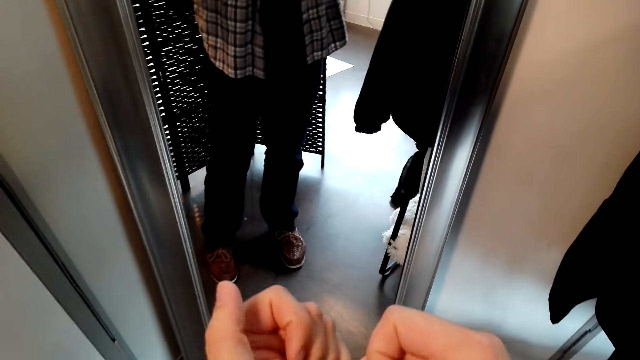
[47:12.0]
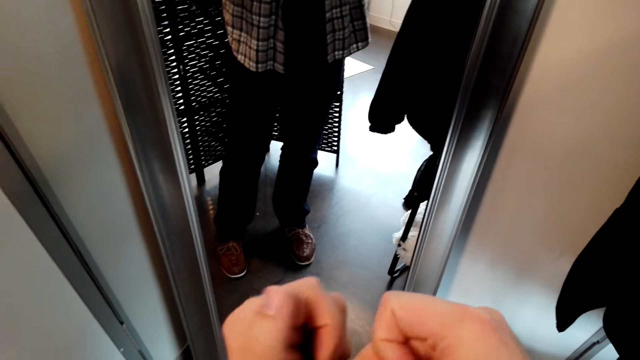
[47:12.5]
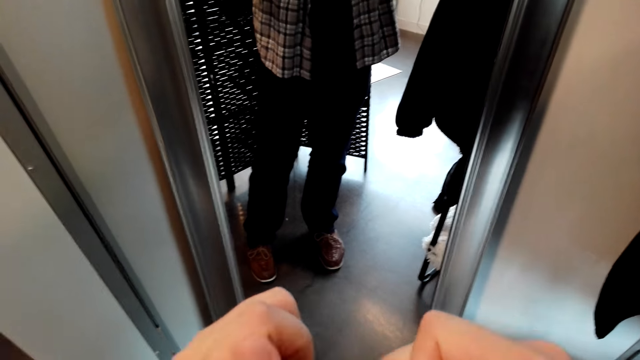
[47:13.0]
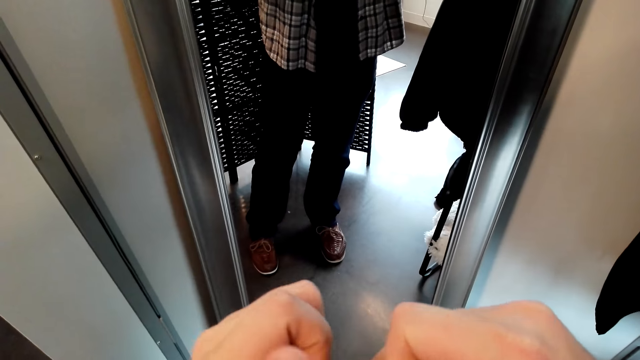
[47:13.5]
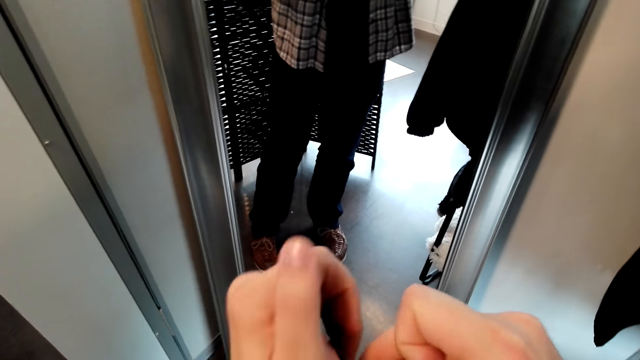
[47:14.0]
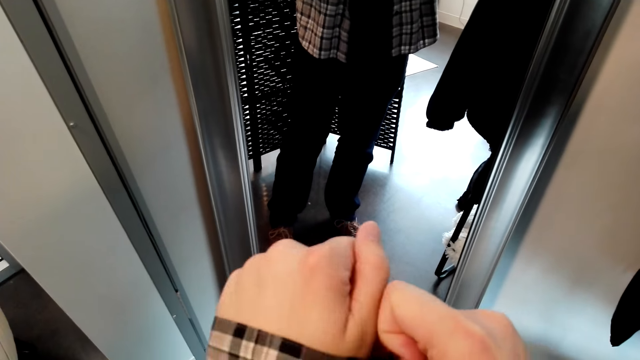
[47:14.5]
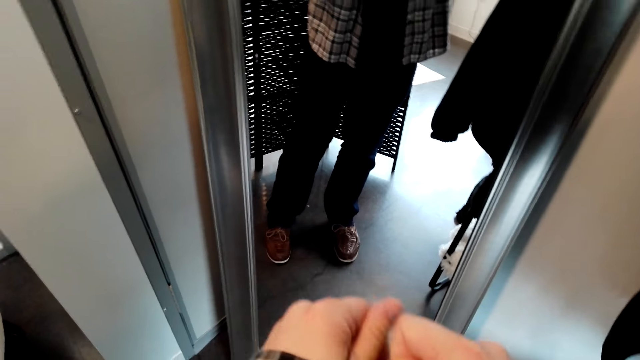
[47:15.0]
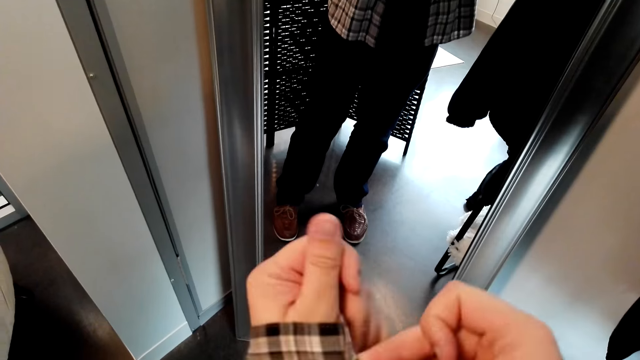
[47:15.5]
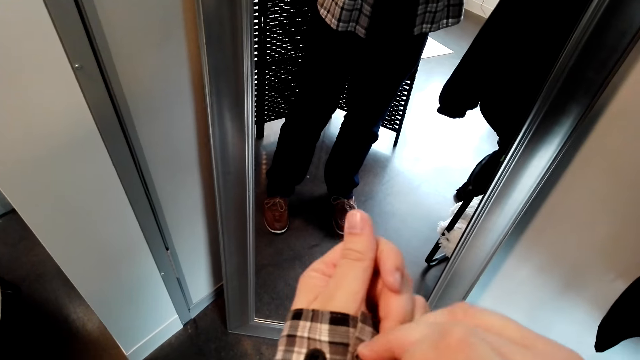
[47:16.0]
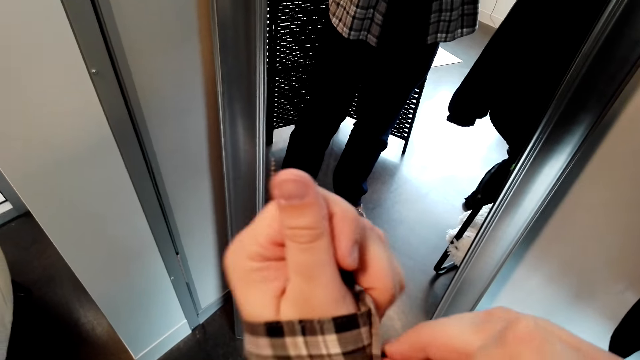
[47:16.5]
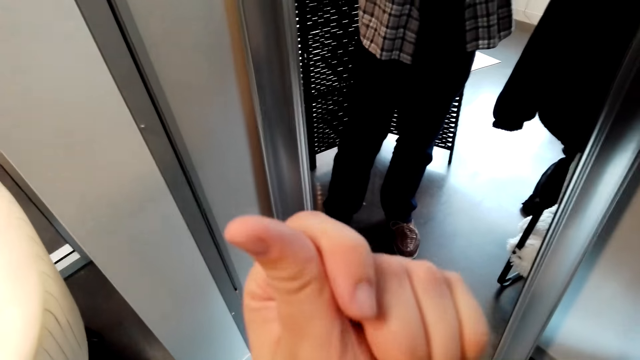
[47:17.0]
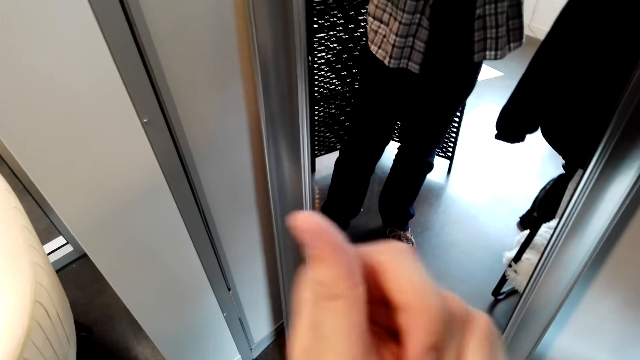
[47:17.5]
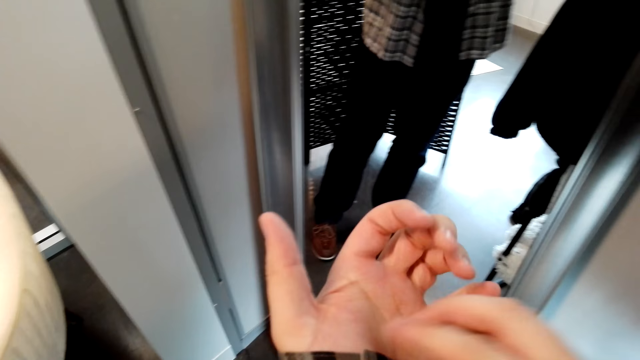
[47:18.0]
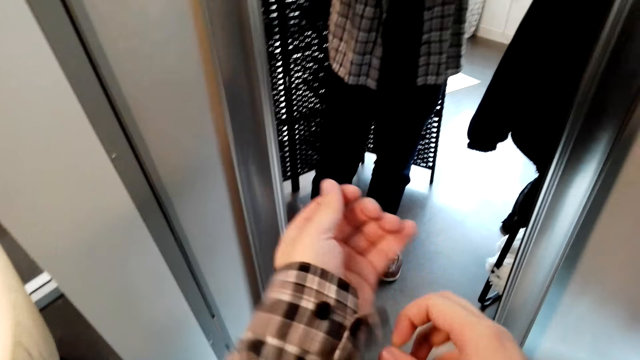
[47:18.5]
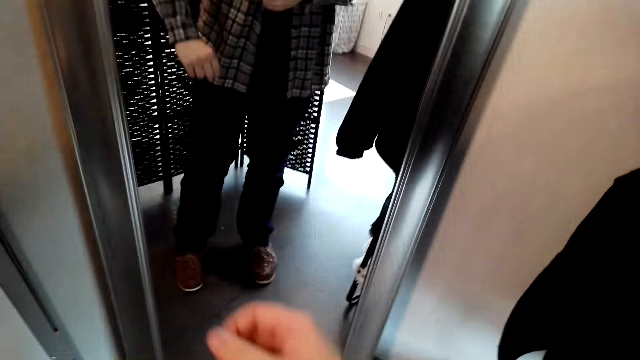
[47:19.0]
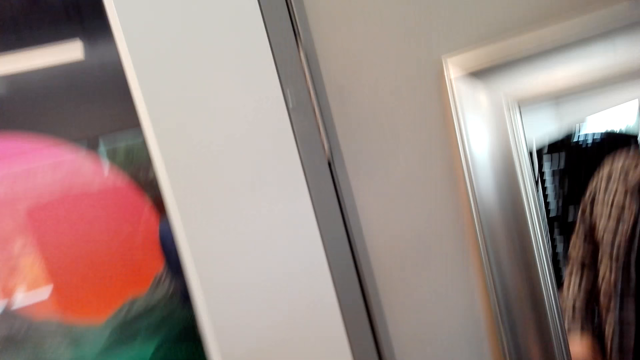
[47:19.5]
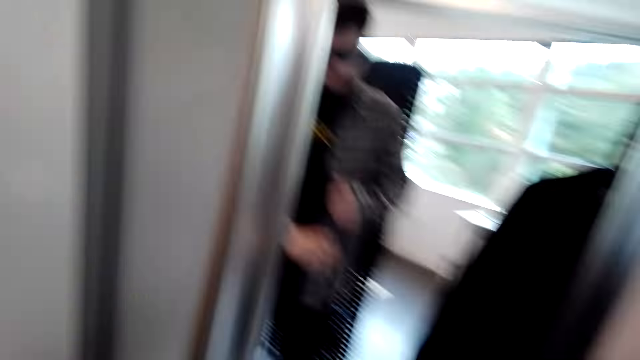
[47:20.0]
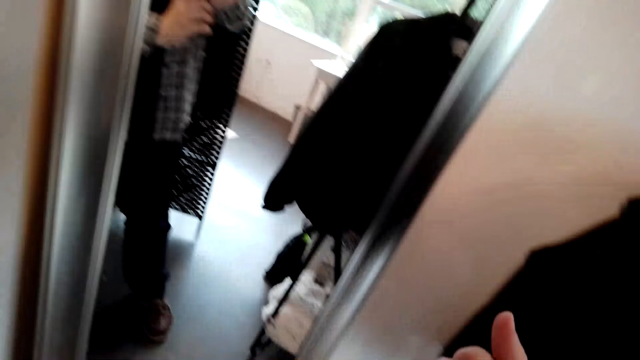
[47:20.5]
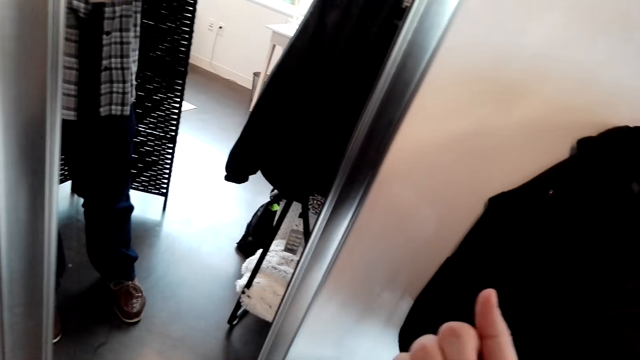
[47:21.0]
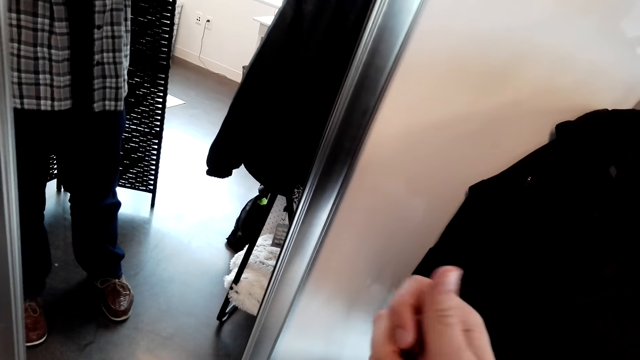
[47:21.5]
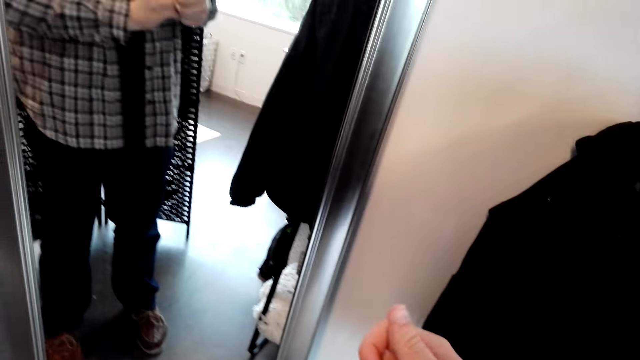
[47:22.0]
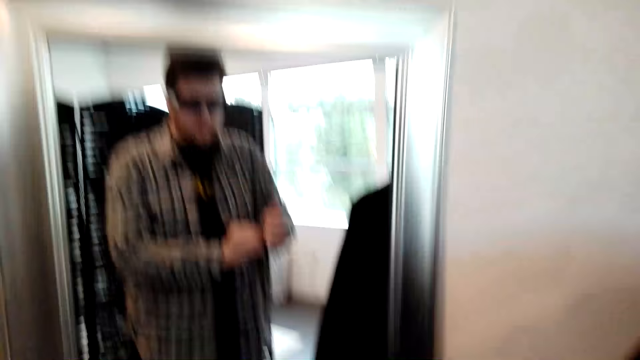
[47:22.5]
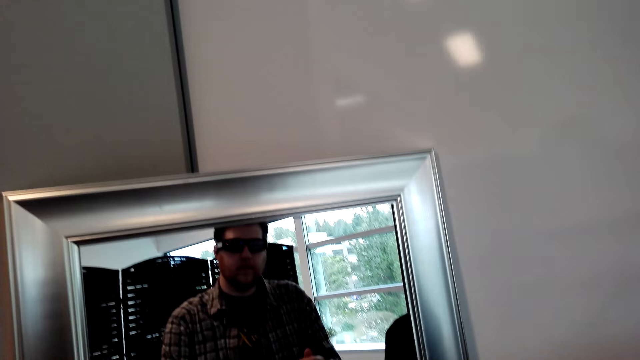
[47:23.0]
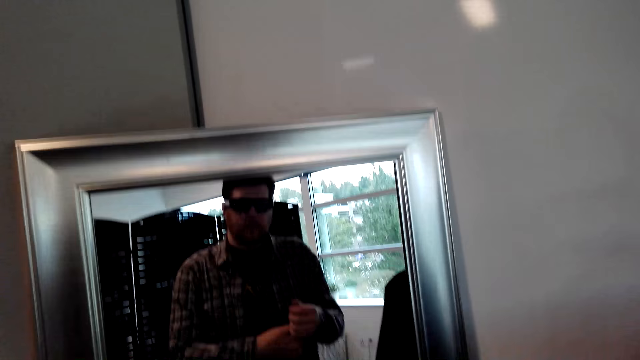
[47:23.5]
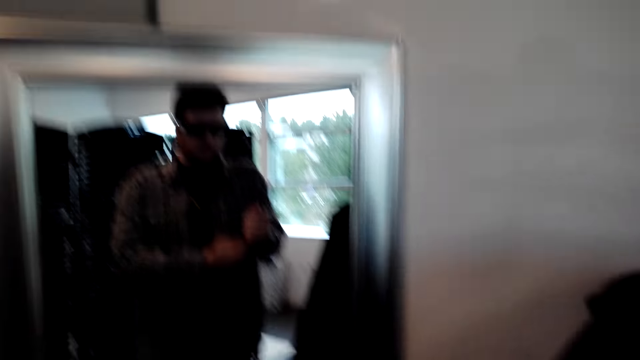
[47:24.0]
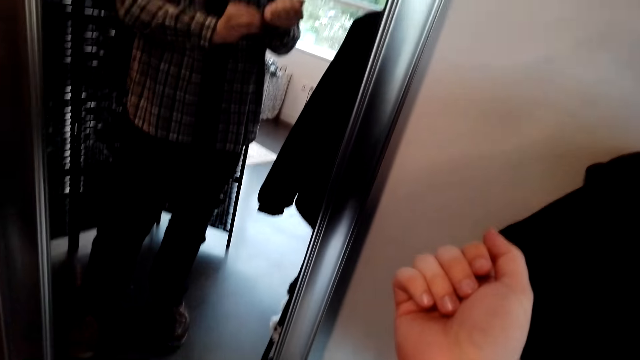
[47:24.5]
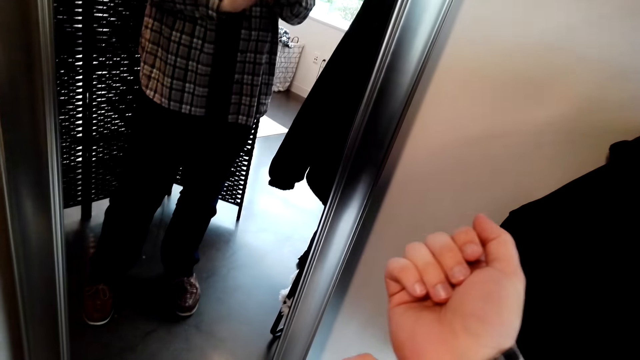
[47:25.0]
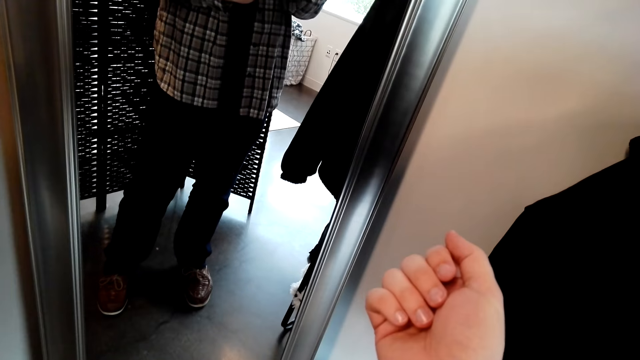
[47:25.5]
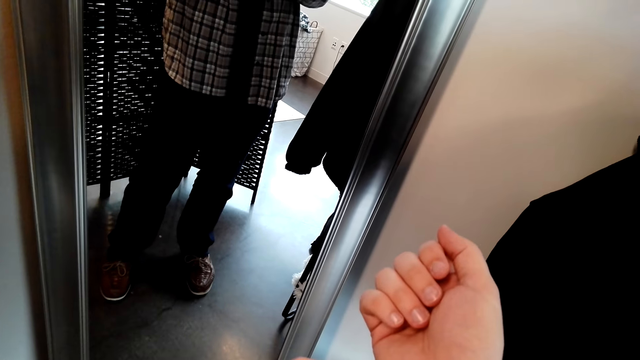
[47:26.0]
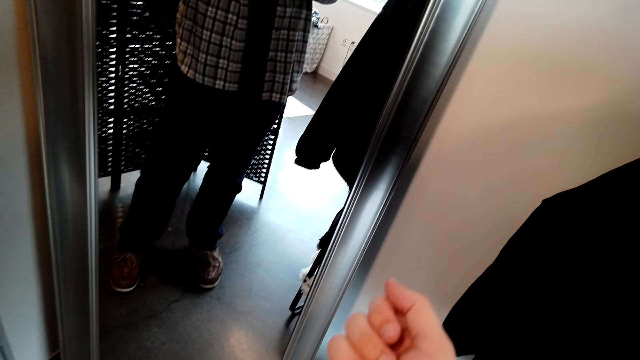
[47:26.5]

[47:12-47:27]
The camera wearer ties the clothes' buttons. They look at the mirror.

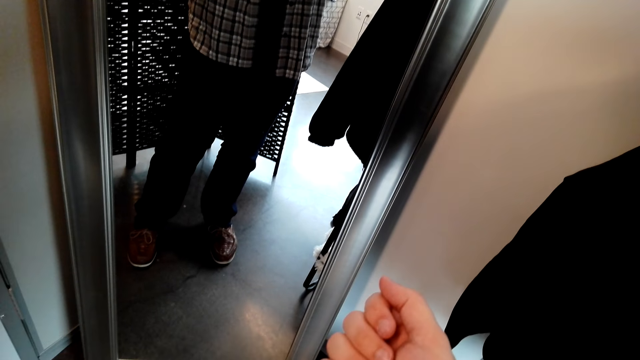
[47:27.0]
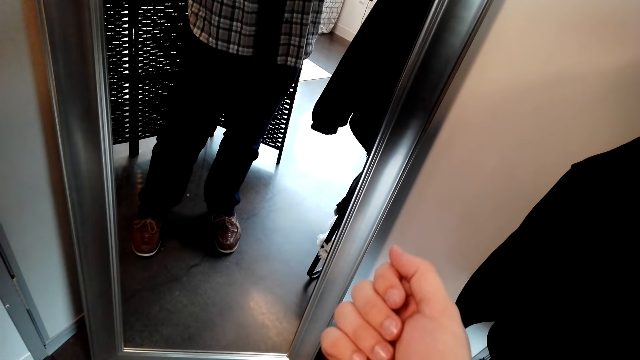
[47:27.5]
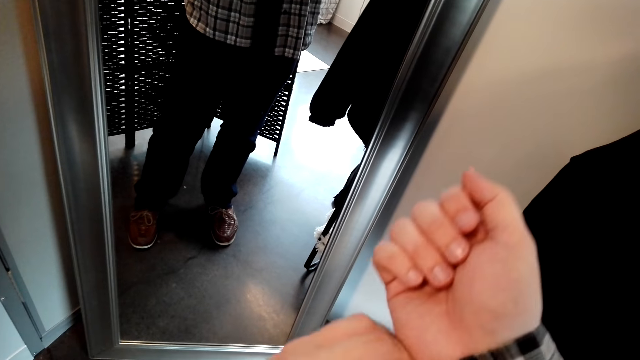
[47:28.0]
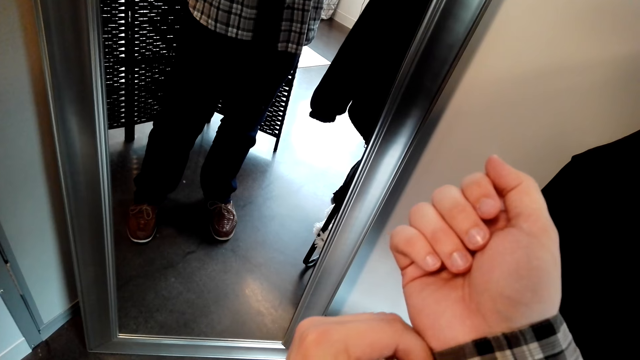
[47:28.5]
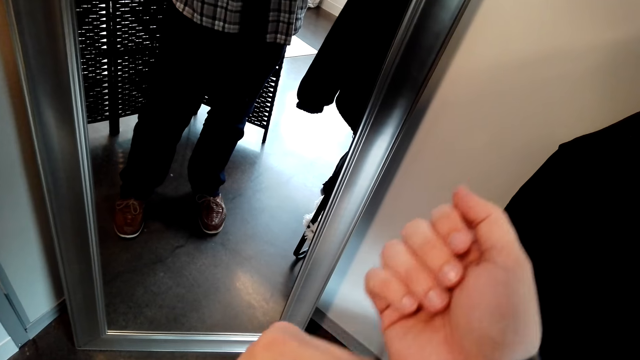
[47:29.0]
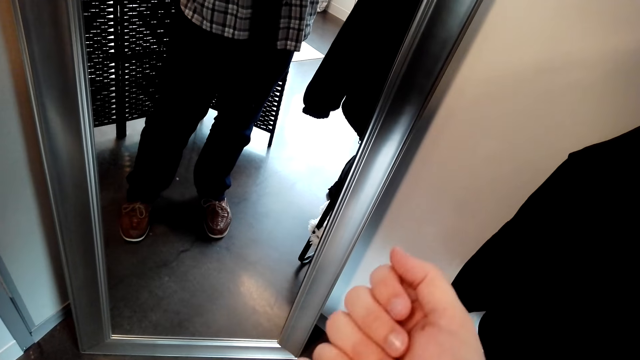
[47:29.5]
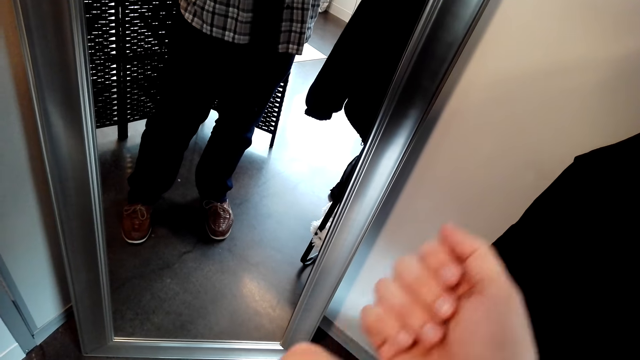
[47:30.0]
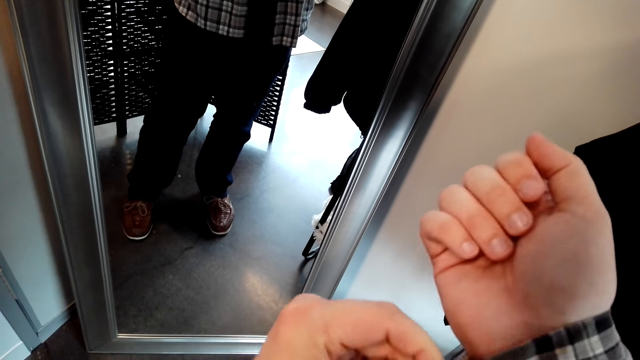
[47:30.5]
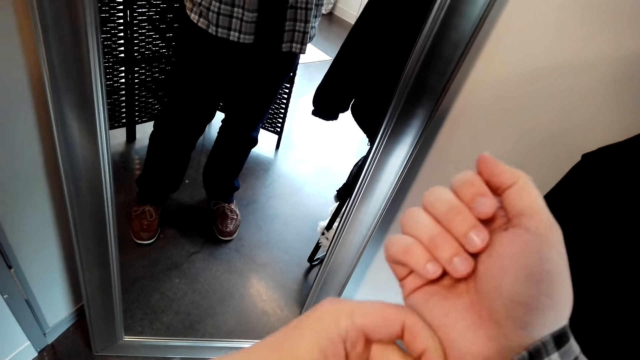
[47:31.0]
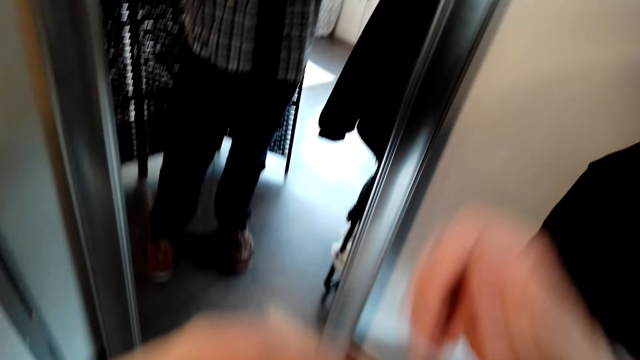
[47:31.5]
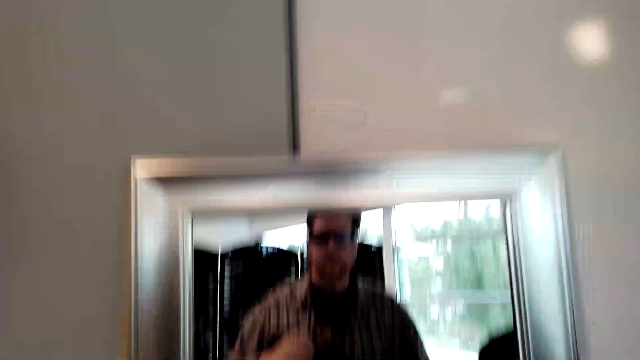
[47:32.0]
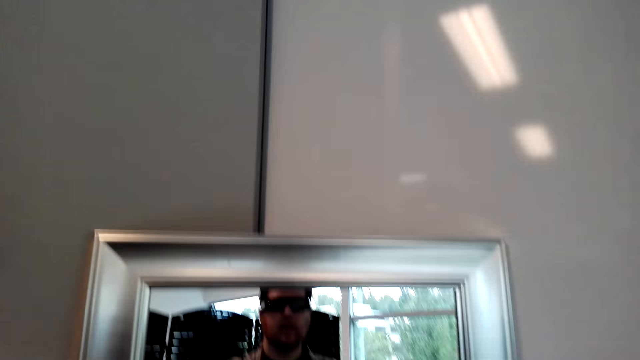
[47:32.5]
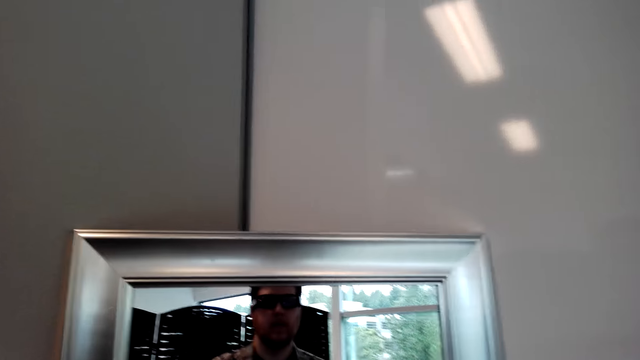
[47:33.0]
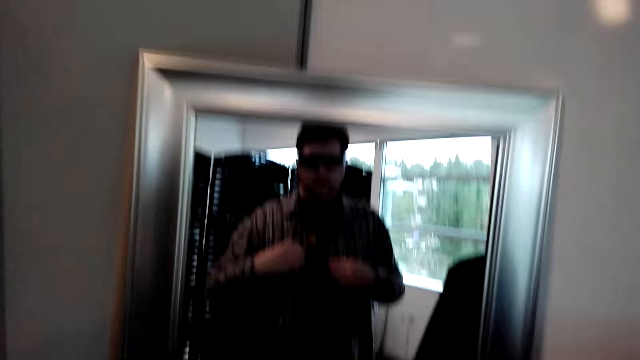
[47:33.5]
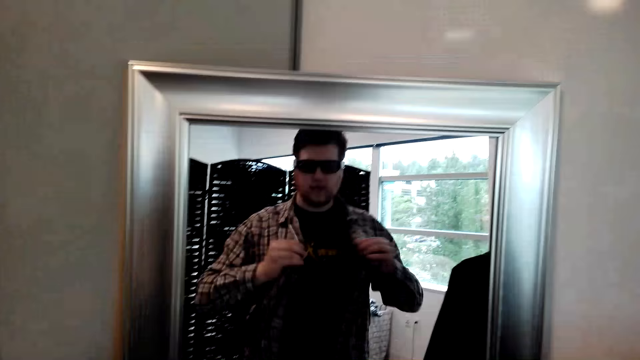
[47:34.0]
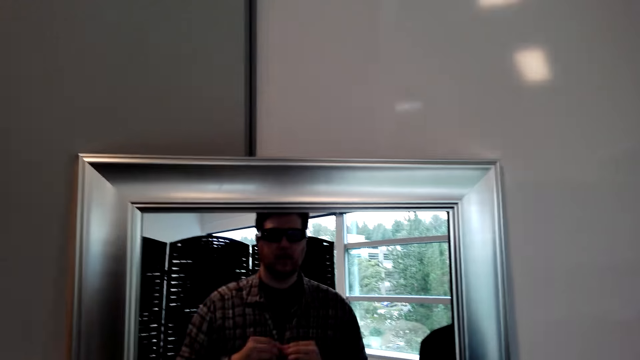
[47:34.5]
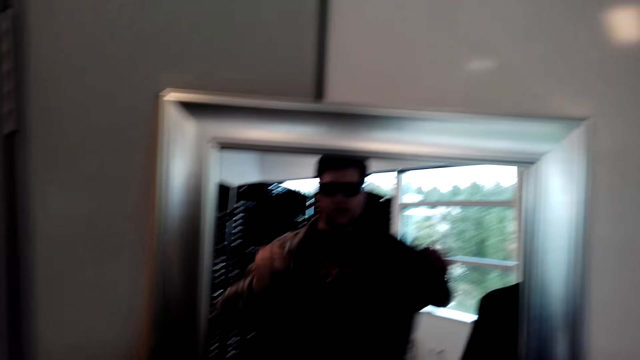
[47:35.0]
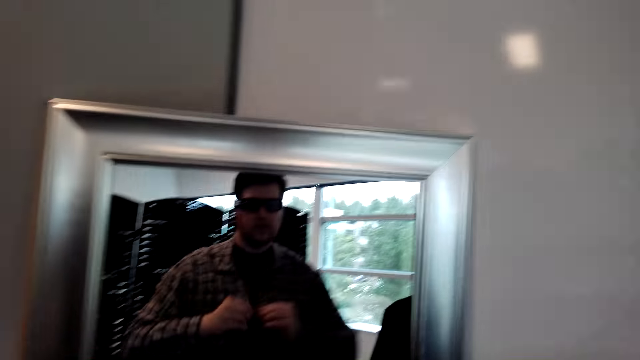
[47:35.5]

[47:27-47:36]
The camera wearer looks at the mirror. They button the shirt.
